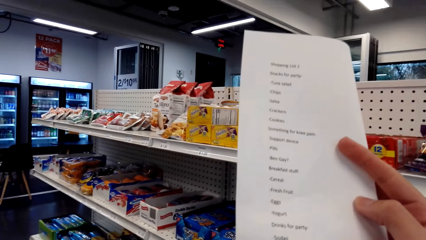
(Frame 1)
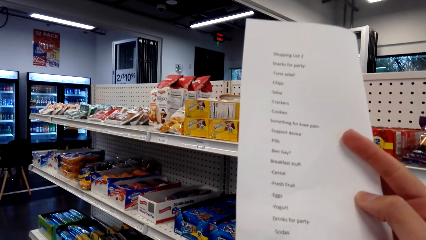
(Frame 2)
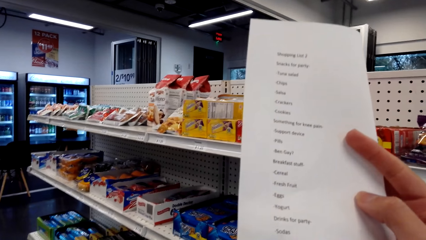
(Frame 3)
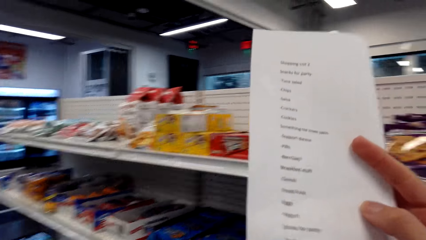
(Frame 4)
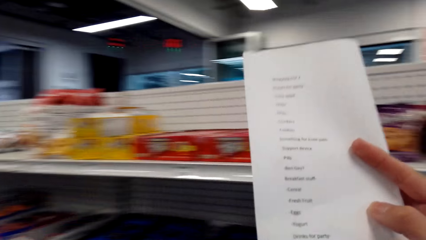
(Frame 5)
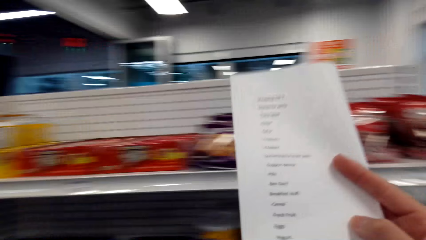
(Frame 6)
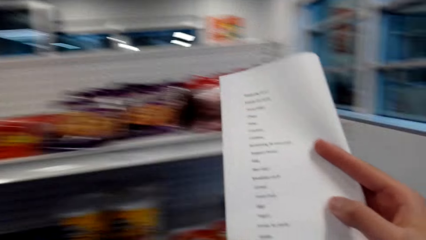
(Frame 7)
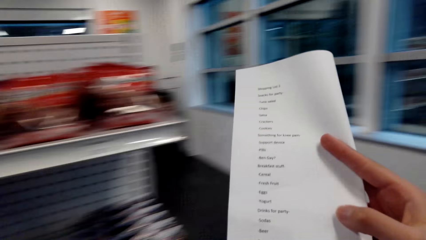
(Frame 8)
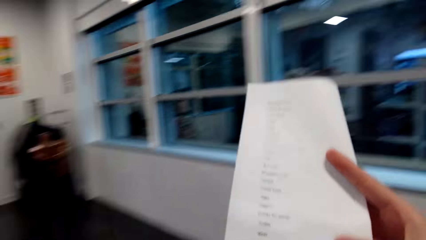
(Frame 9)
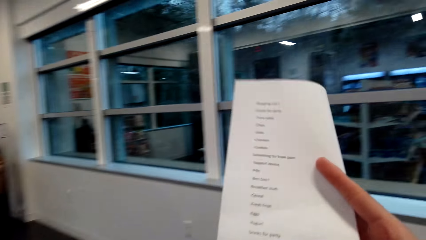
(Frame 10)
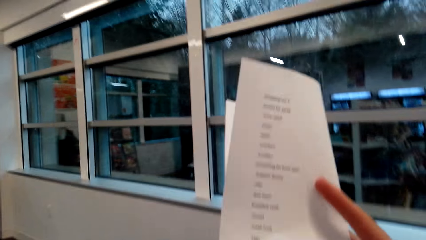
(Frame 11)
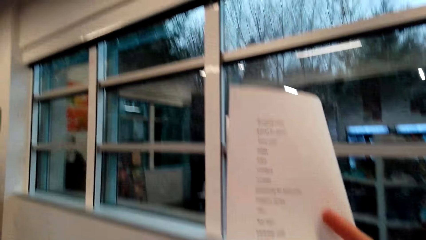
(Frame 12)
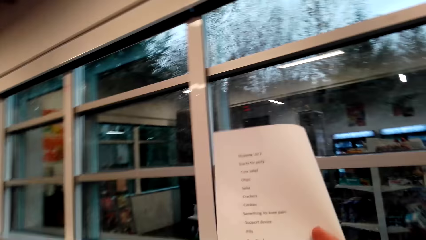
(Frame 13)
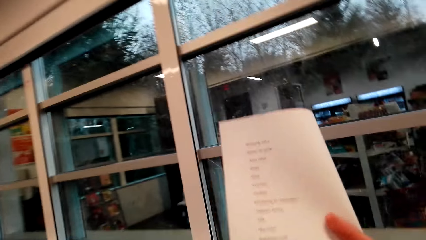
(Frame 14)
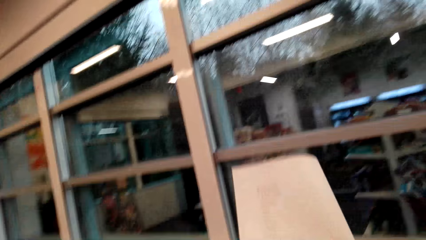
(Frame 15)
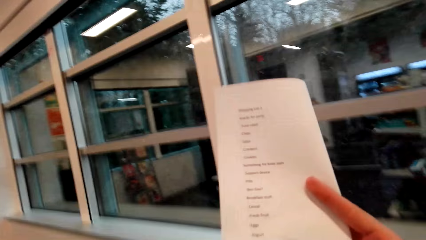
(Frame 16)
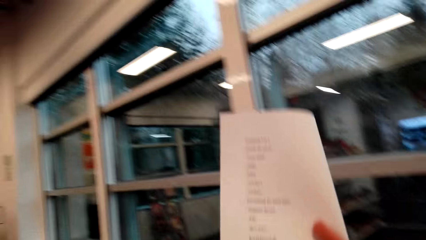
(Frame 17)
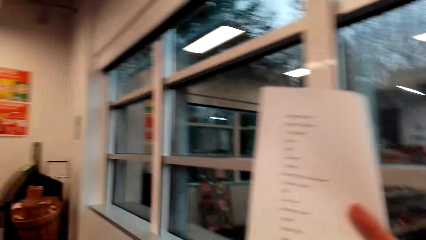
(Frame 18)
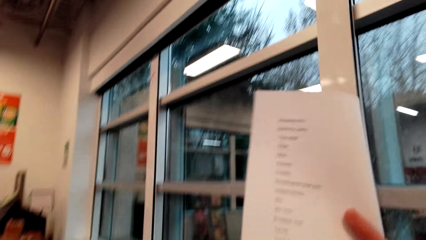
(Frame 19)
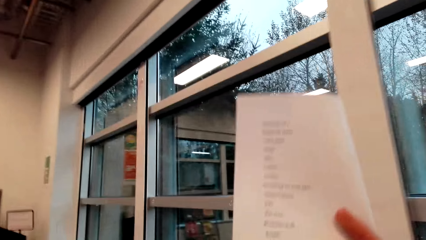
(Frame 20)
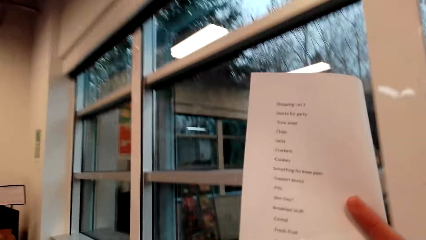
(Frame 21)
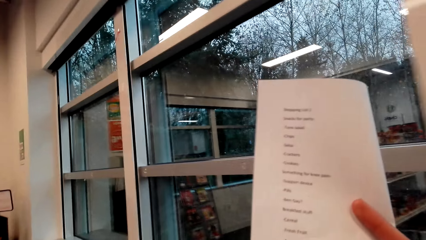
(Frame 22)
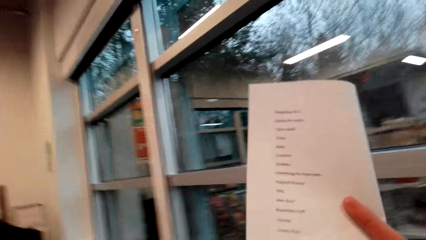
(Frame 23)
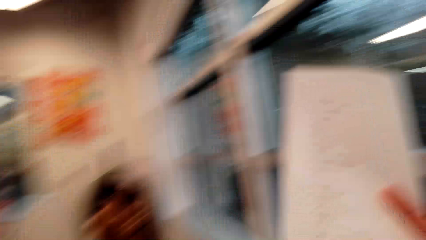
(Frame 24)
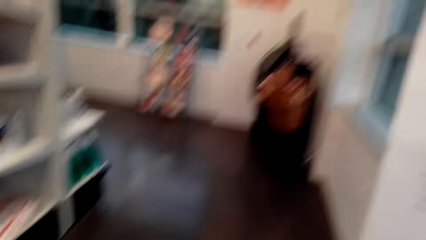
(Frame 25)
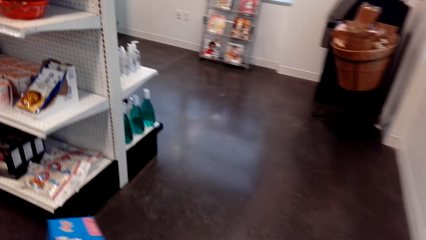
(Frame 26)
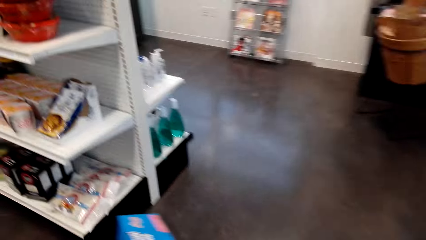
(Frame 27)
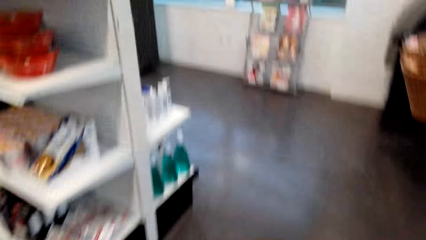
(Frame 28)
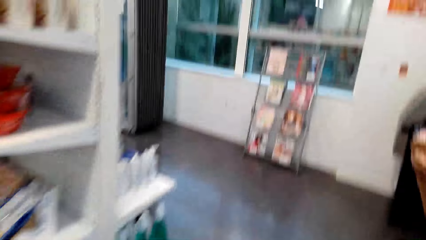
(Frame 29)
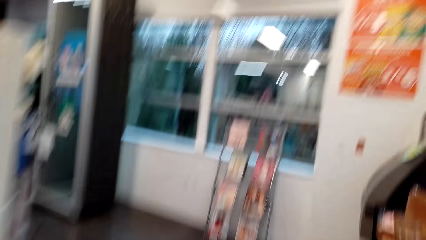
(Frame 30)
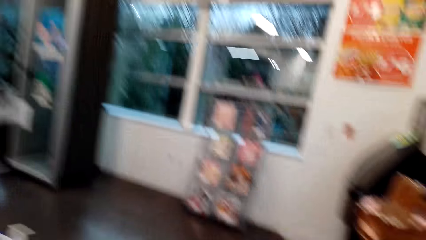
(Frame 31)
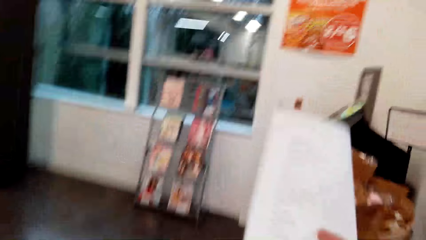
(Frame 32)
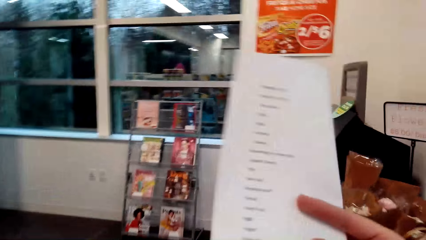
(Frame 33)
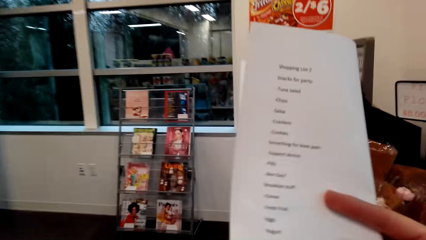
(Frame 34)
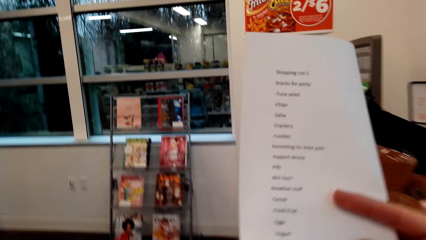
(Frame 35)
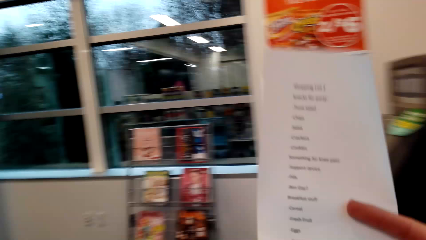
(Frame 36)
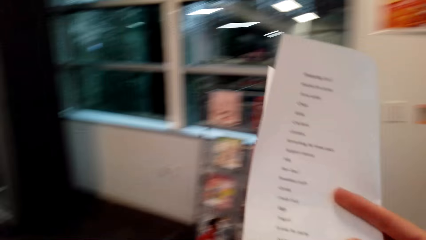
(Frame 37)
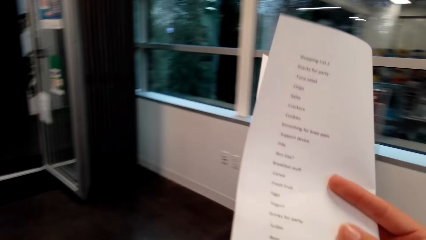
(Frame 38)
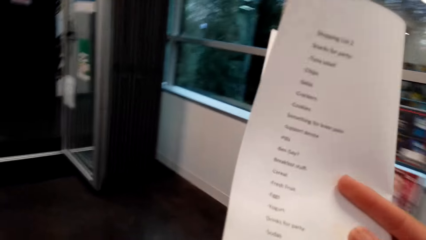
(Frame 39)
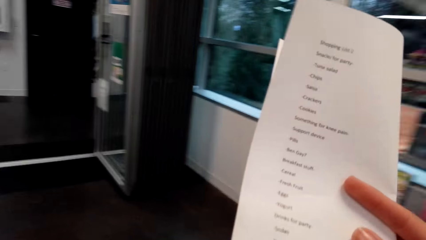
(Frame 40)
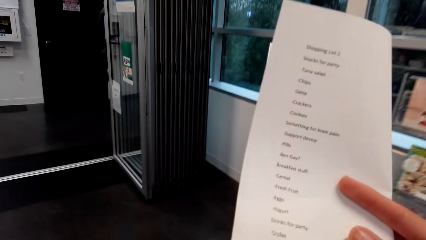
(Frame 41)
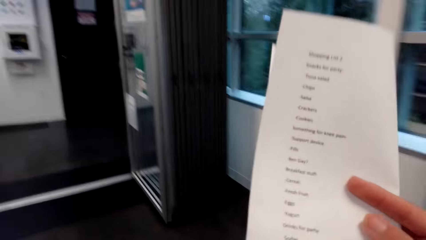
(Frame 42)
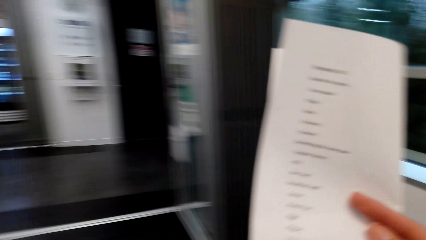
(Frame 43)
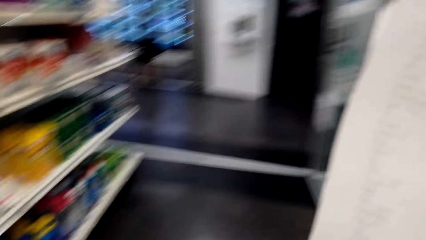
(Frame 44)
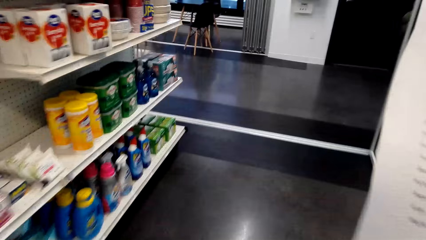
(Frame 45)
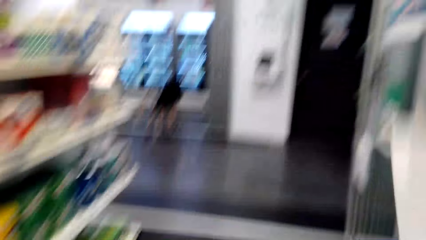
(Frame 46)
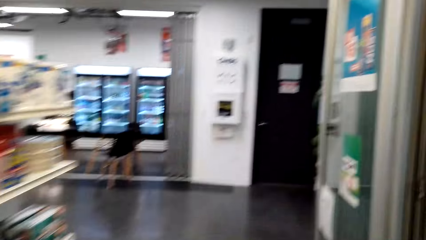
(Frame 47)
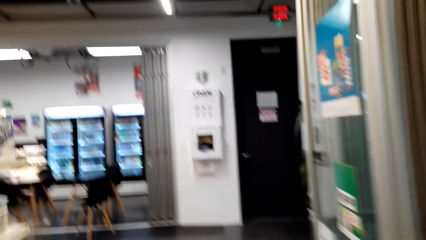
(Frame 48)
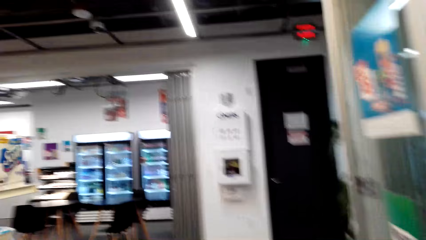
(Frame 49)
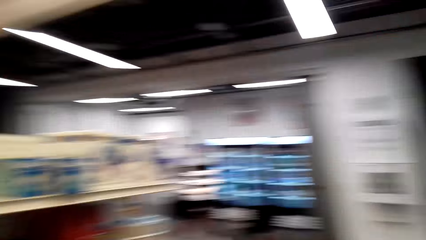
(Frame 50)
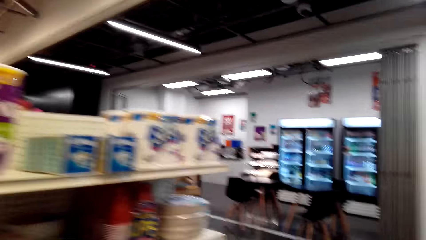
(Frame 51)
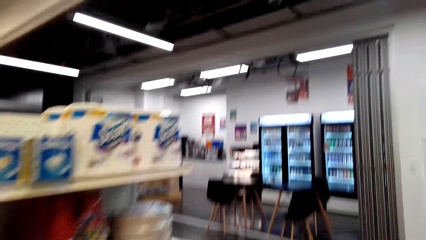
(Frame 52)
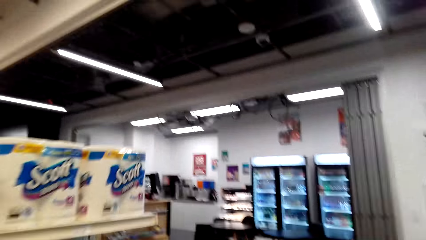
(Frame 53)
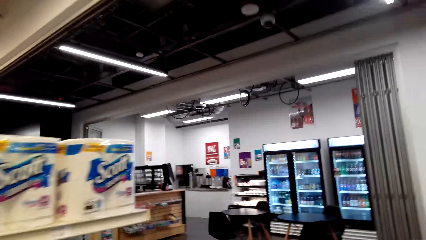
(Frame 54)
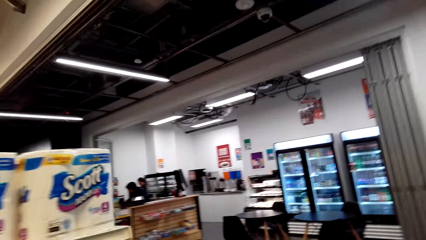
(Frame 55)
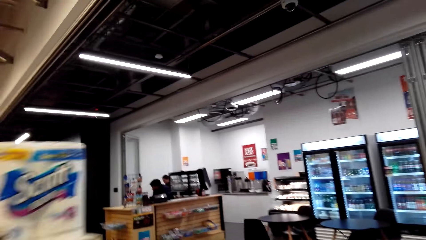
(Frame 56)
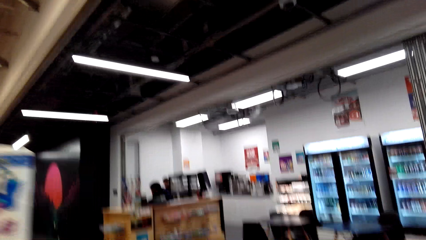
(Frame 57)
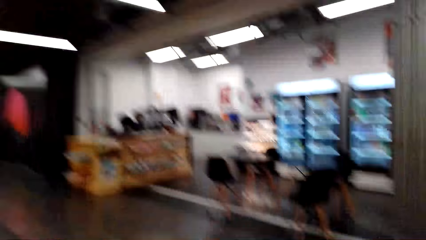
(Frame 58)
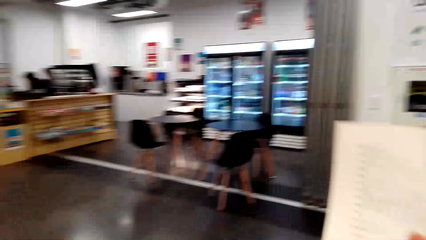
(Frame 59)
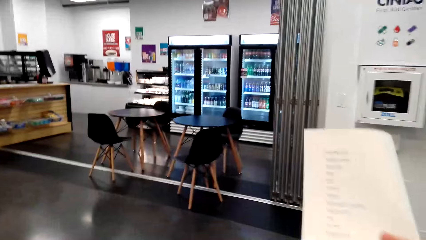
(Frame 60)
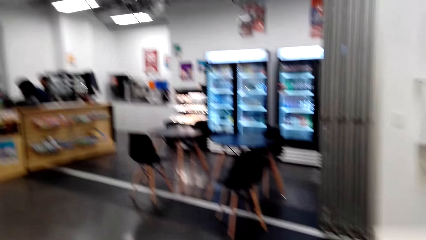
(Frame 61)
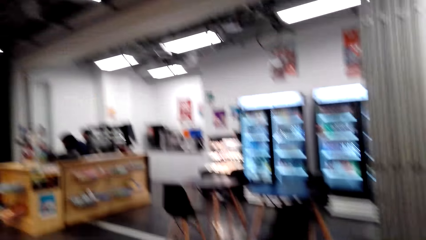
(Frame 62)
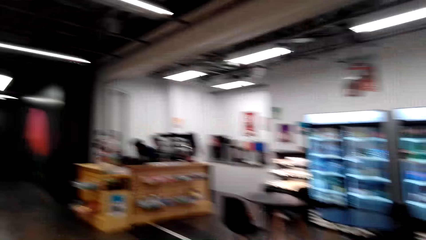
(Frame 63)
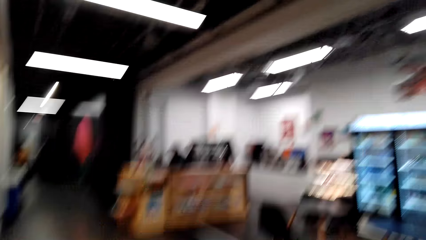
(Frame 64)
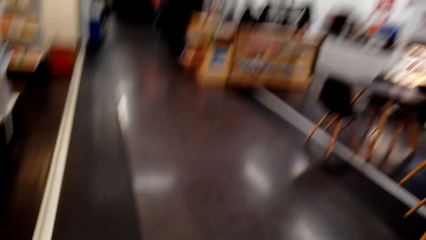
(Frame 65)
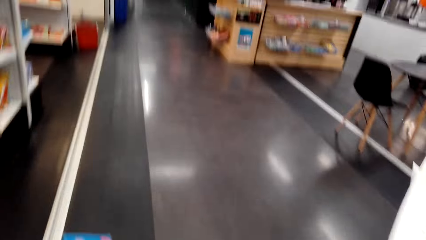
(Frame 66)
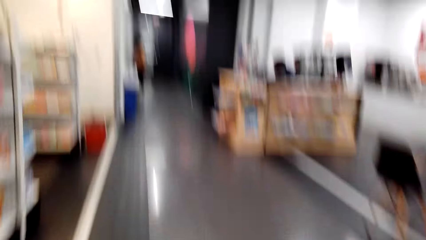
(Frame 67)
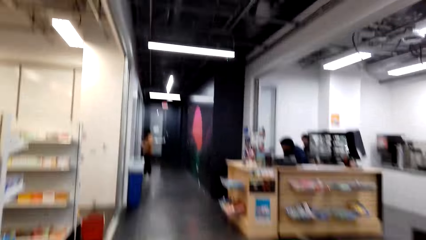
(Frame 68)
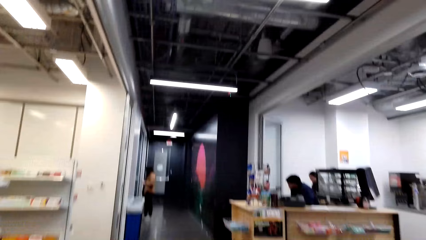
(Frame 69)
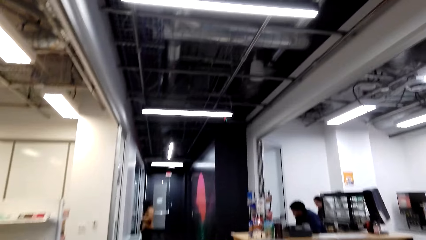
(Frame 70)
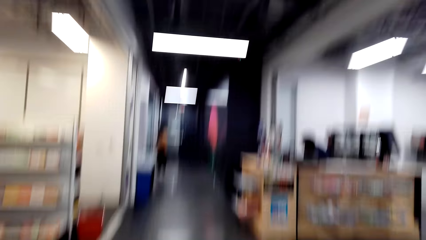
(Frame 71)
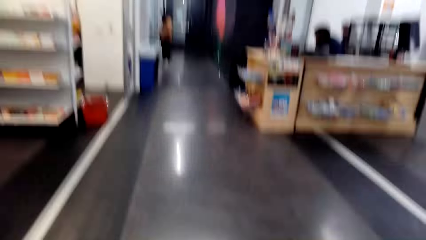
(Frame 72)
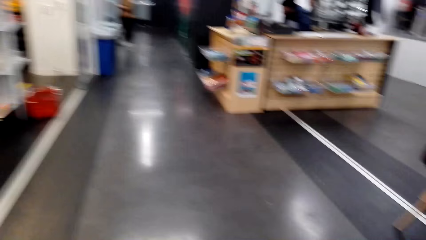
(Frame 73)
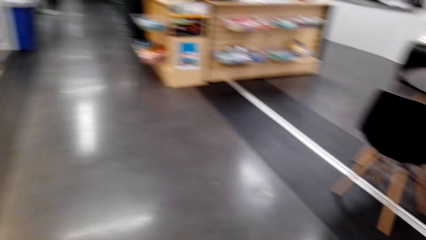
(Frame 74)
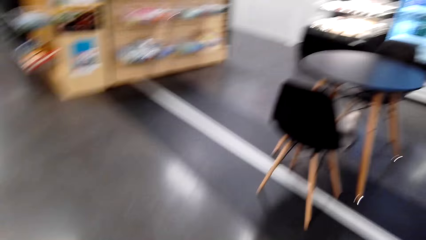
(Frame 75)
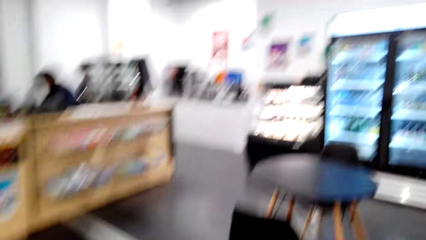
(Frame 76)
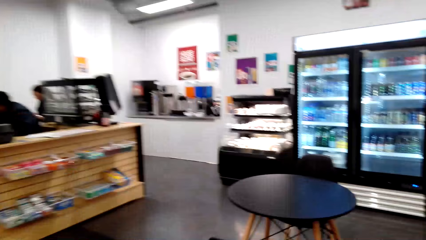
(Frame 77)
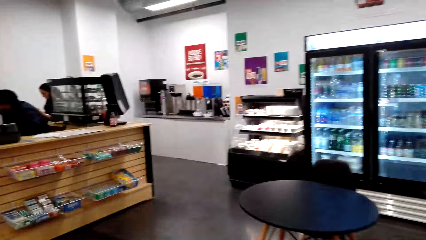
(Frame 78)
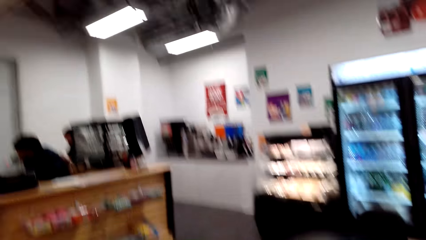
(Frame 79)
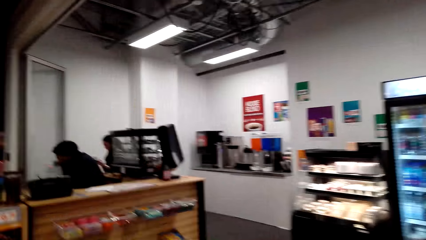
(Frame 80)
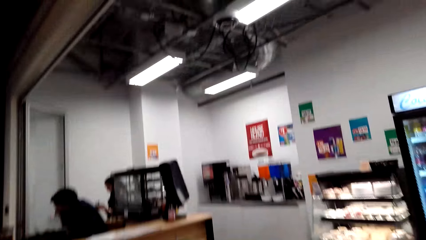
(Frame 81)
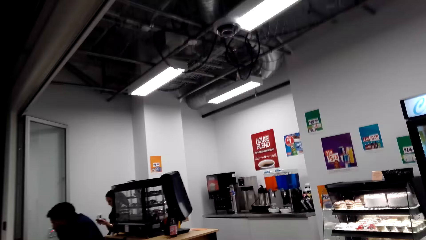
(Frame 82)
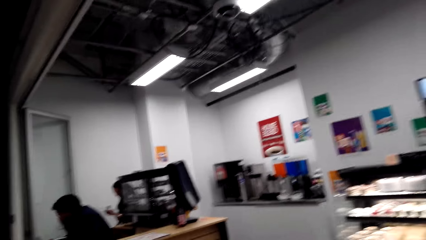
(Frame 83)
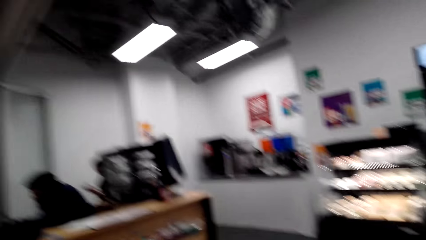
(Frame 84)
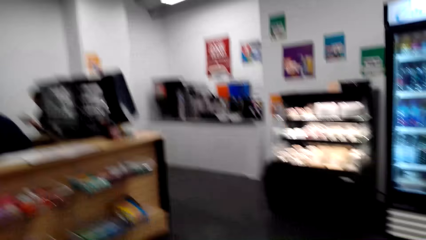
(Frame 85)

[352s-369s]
The camera wearer walks in the supermarket. A cashier and another person sit on chairs at the counter.
